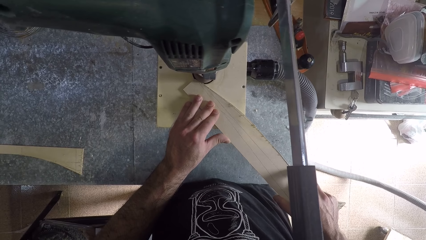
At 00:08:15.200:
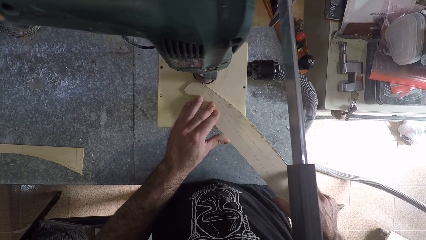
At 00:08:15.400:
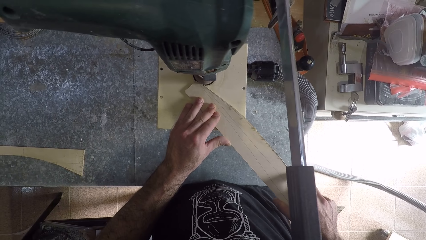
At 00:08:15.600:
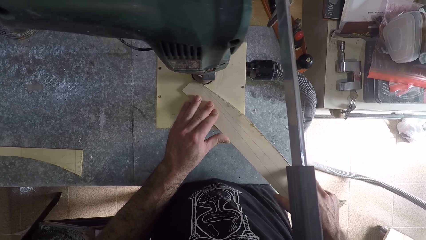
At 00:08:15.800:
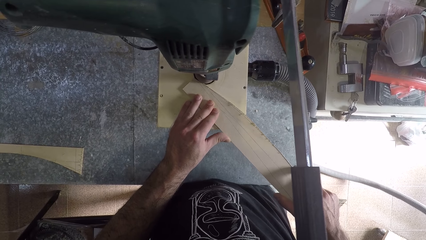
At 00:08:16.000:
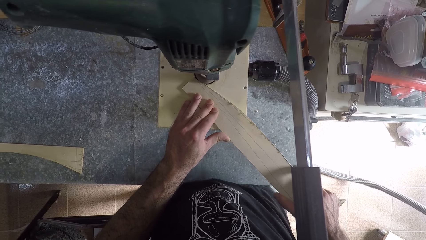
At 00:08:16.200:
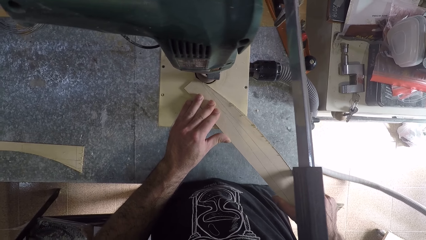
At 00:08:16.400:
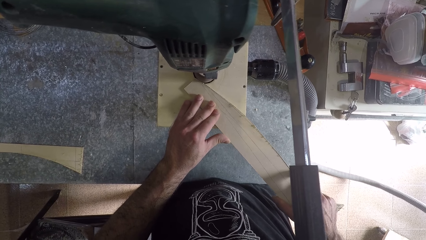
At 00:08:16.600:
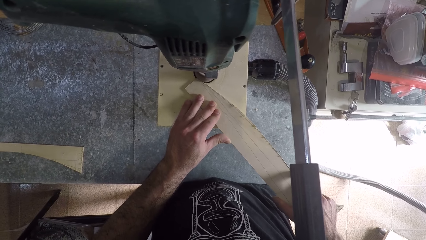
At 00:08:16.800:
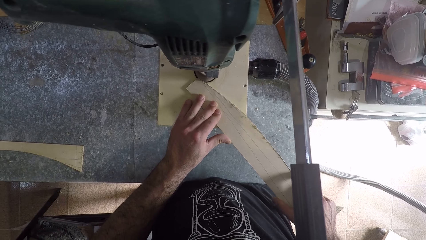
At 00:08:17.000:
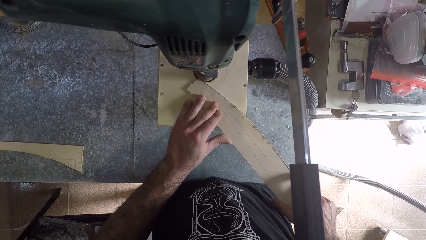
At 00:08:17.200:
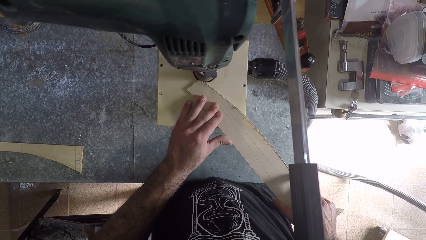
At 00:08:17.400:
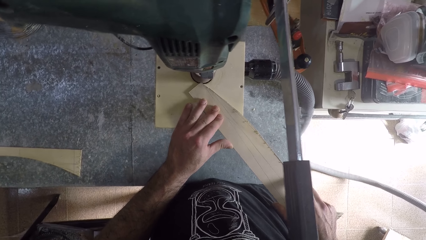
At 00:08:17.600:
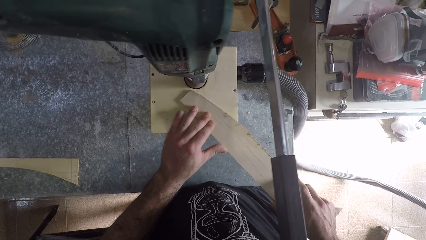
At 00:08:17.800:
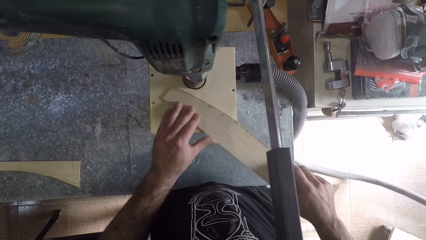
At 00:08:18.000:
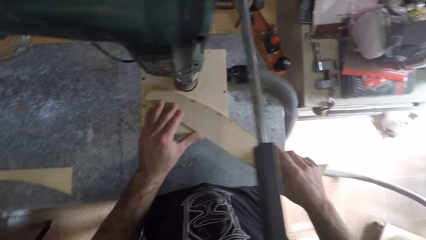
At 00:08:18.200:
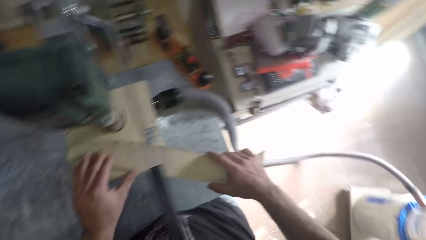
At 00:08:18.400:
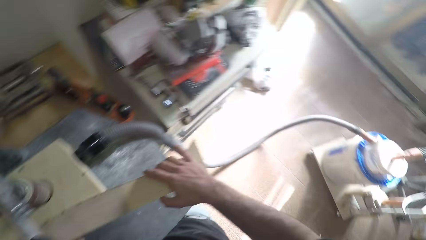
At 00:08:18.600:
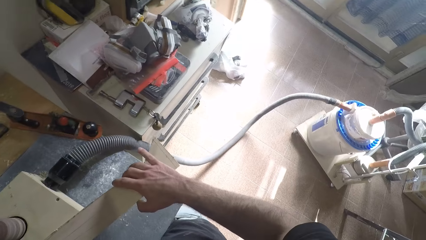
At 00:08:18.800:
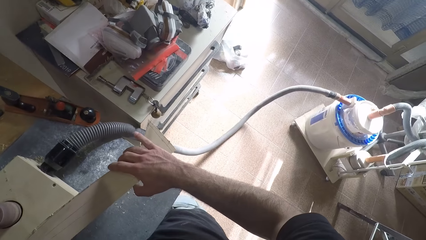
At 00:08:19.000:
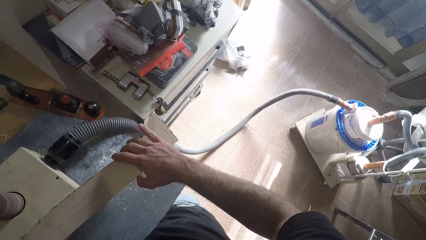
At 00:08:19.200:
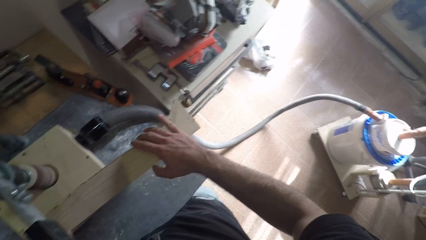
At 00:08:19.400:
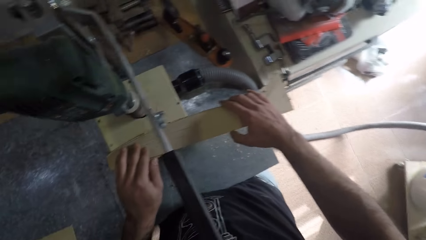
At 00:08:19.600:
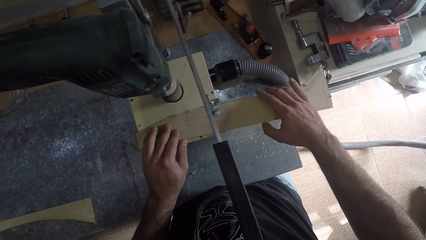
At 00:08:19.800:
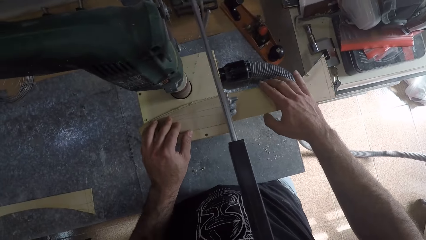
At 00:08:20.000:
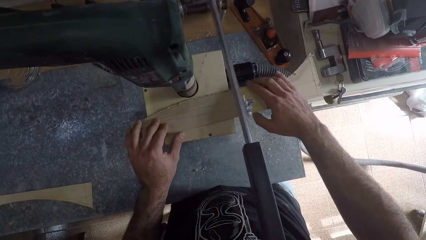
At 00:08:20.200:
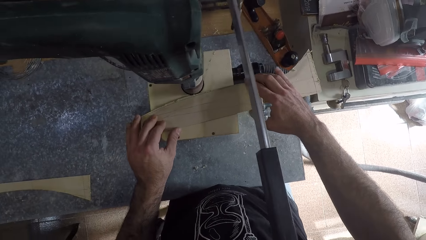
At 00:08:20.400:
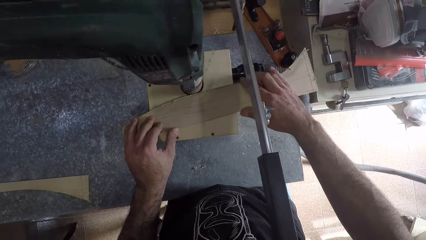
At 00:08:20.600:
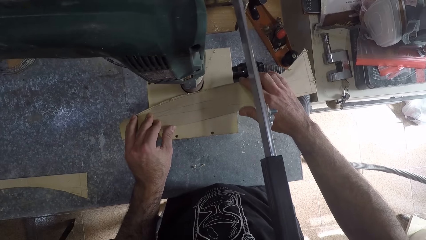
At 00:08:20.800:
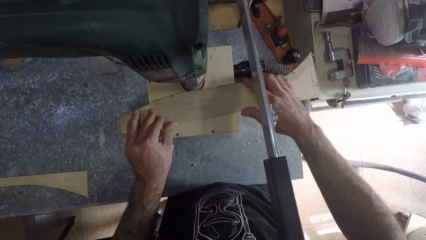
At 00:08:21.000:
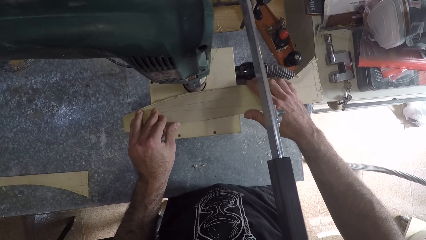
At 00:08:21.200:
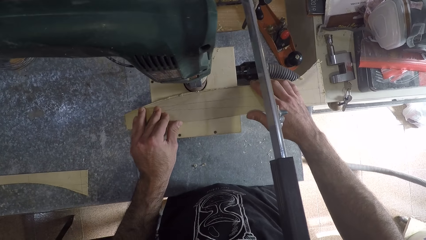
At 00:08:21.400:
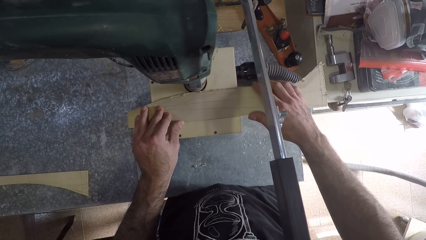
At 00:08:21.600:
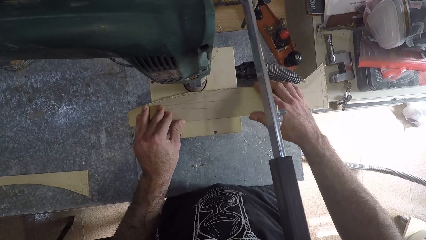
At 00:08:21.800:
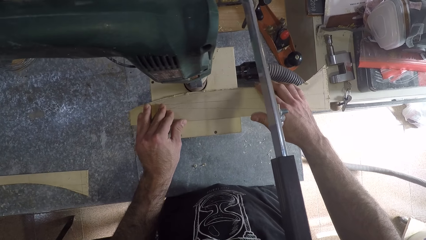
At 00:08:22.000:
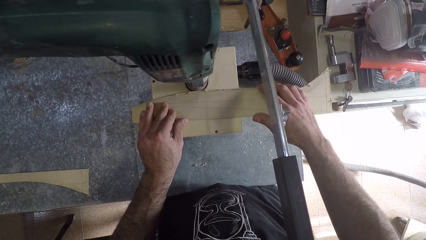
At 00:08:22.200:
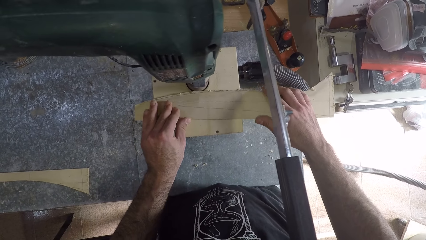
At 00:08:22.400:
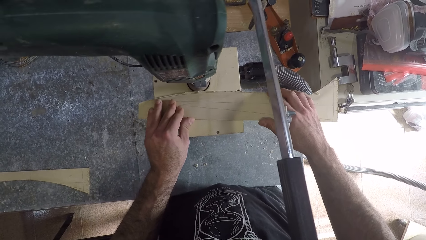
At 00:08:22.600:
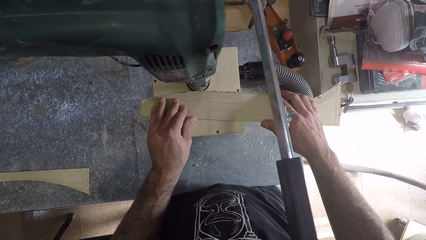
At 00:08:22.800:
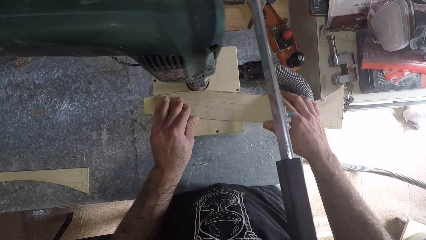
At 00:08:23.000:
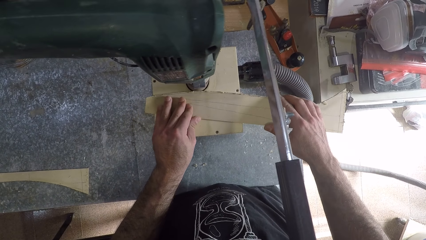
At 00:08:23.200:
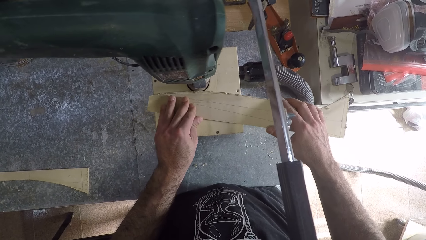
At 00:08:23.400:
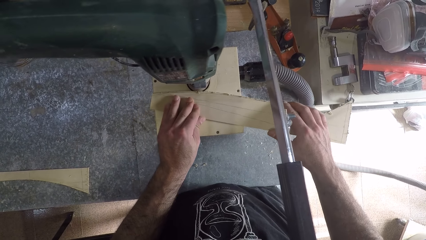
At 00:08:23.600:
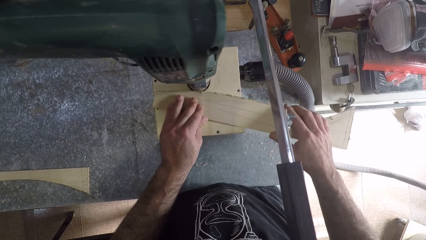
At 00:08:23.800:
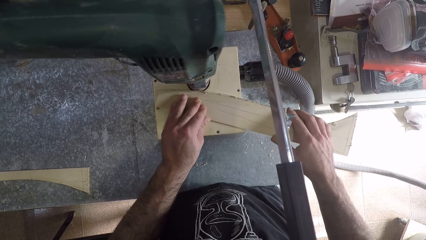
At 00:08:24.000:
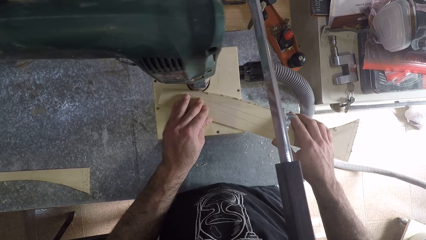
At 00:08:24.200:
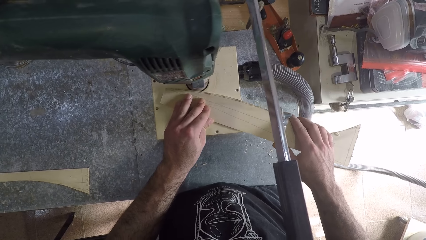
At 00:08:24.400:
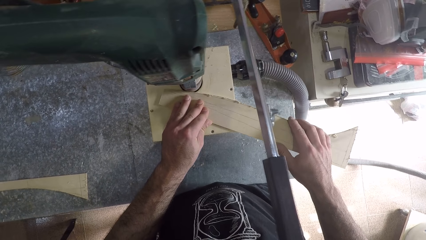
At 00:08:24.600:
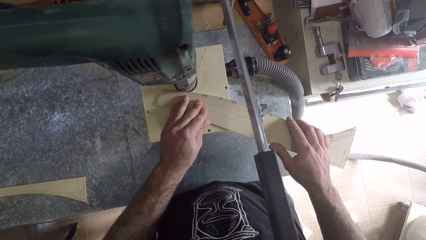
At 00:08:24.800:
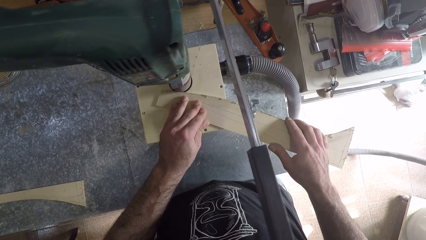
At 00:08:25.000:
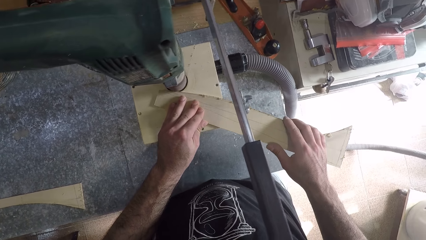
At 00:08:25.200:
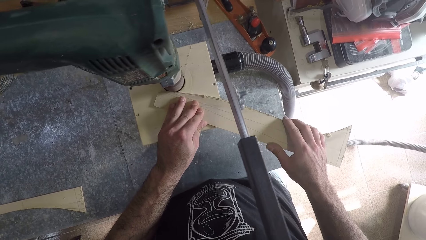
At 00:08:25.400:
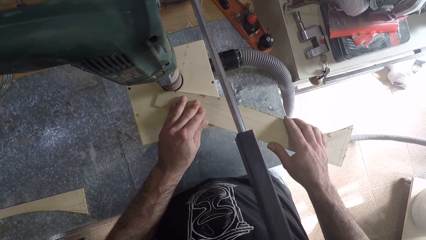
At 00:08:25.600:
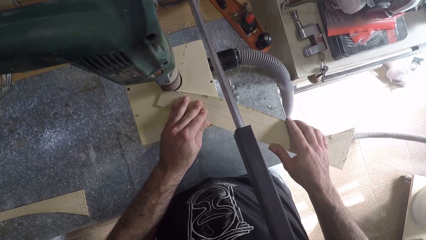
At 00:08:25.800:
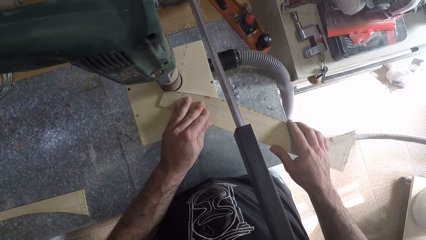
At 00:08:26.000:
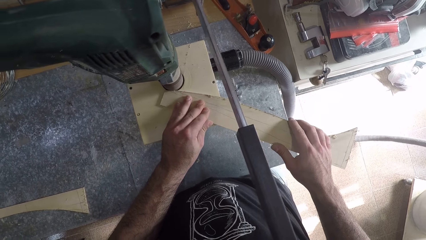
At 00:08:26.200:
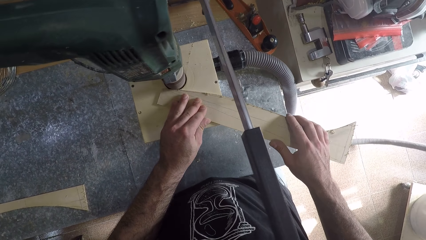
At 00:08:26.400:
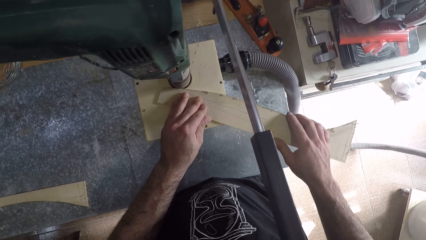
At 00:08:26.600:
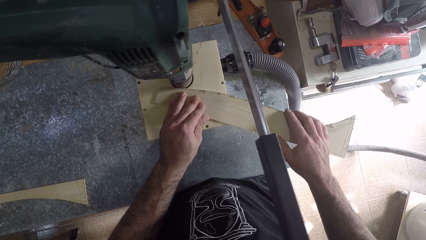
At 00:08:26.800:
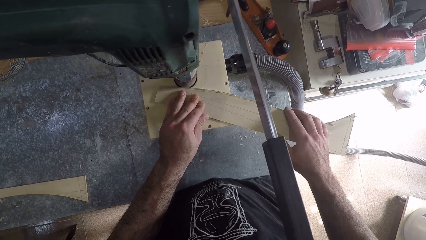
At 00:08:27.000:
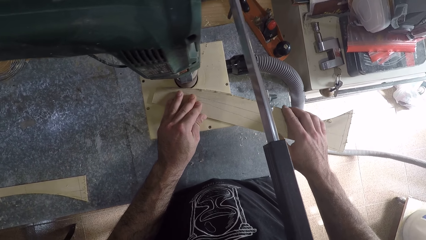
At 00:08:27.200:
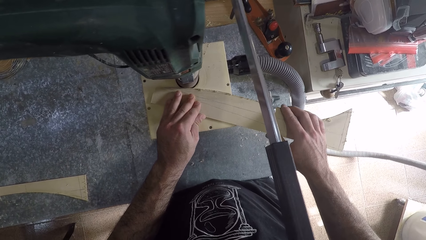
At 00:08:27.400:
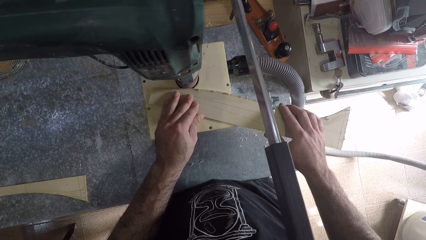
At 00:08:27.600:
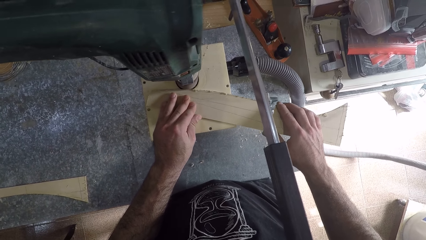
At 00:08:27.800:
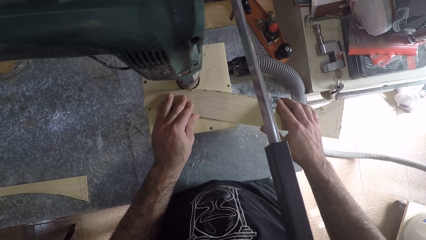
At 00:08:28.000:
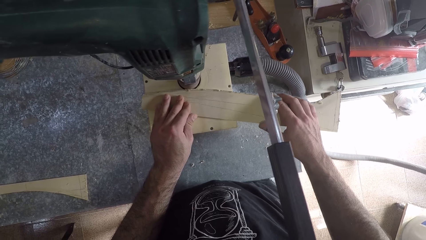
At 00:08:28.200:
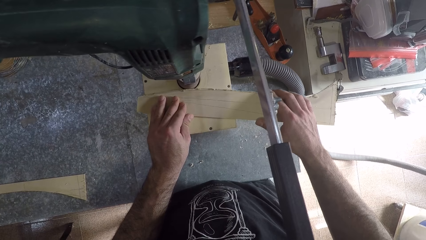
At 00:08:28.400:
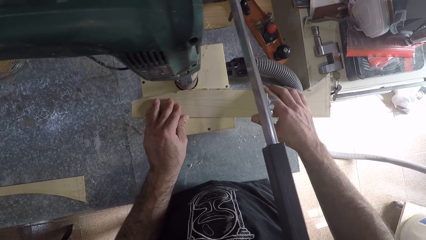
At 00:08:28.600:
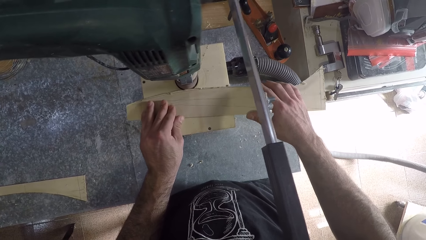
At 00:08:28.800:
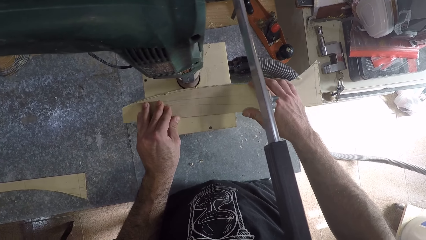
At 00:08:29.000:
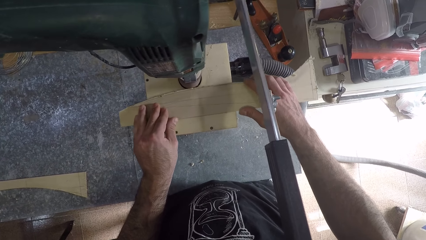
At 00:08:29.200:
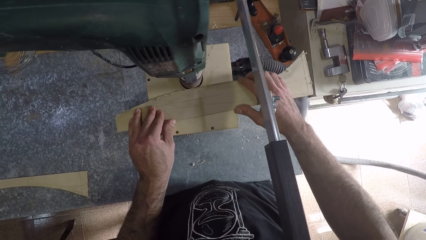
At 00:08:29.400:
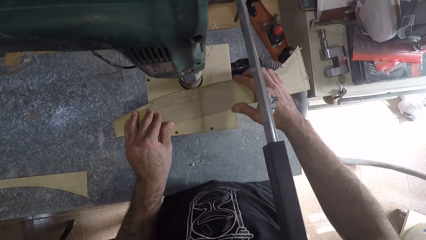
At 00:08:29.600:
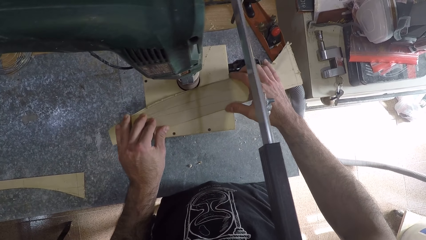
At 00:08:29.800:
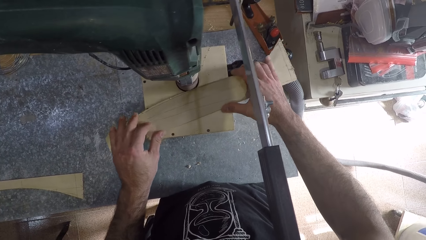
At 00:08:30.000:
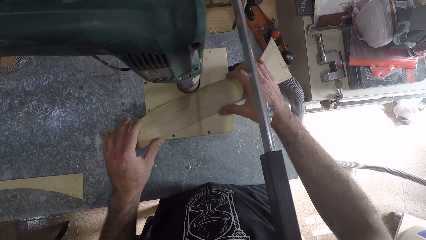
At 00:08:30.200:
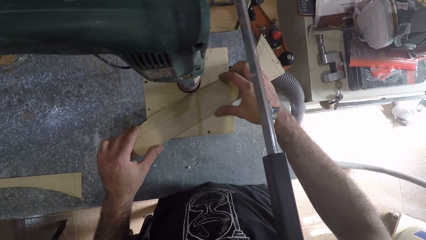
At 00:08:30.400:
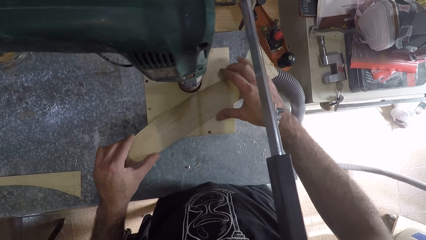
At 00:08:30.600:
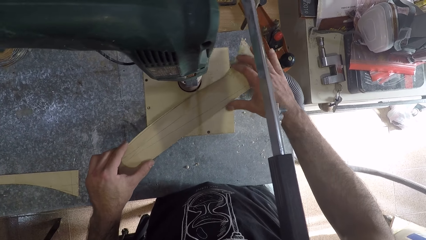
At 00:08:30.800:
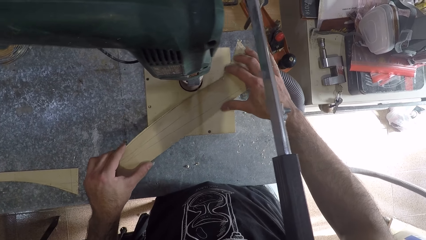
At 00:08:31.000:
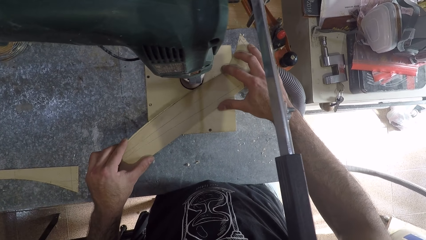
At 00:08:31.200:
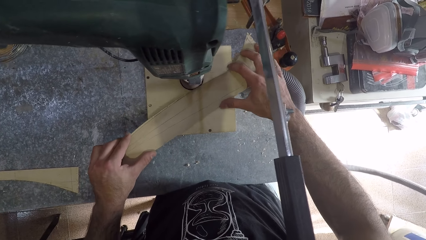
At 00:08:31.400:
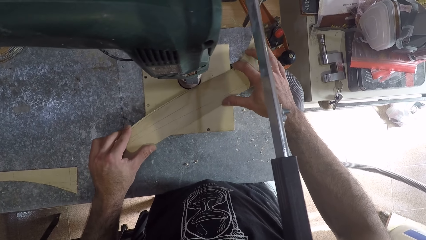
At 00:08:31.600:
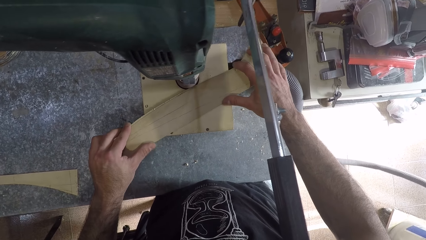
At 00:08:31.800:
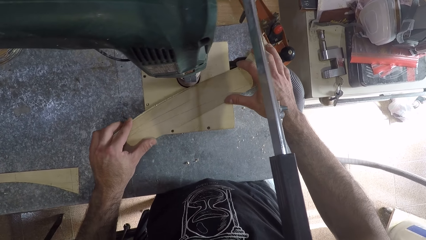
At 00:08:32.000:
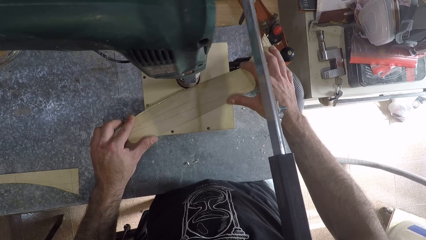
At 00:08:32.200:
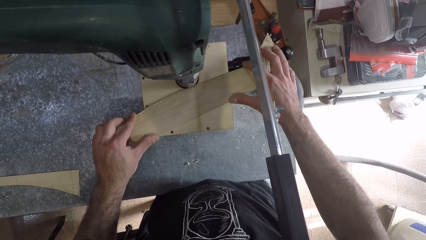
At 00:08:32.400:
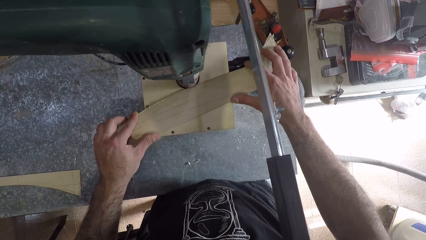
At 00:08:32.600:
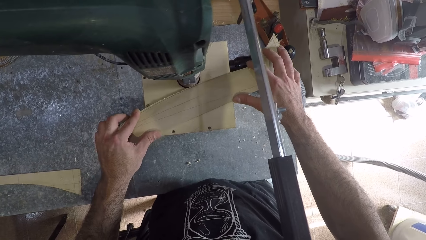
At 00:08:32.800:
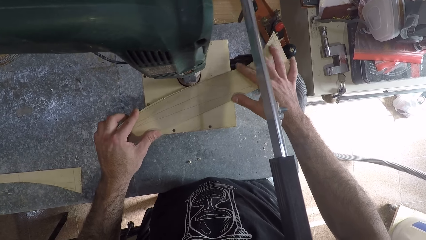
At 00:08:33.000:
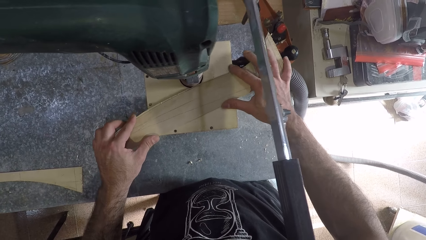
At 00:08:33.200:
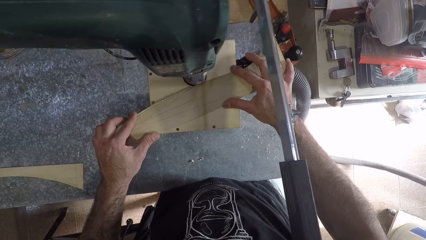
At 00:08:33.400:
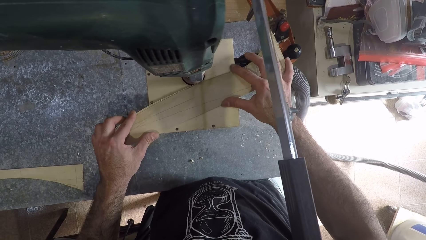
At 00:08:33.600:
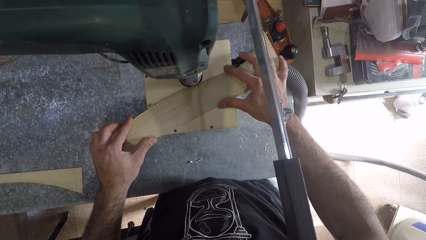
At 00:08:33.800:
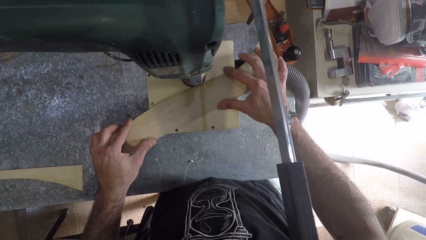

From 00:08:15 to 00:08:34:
The camera wearer removes the piece of wood board from the table router machine or filing machine. They sharpen the piece of wood board with the table router machine. They remove the wood from the filing machine and file the wood.
